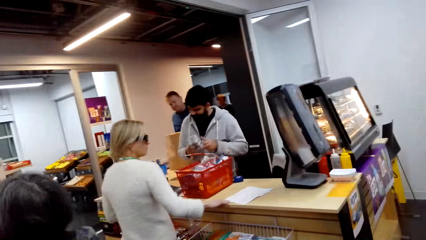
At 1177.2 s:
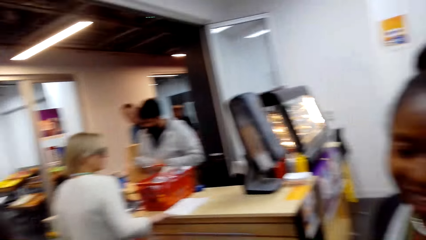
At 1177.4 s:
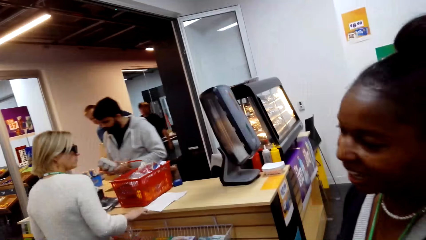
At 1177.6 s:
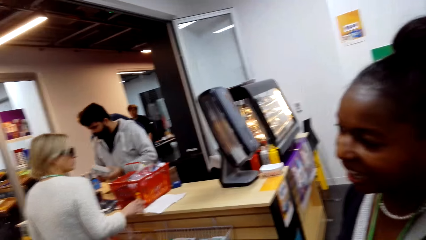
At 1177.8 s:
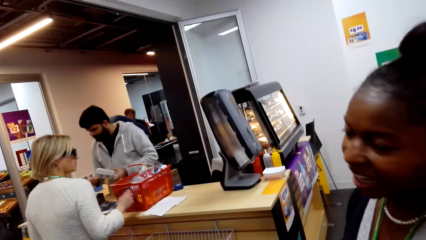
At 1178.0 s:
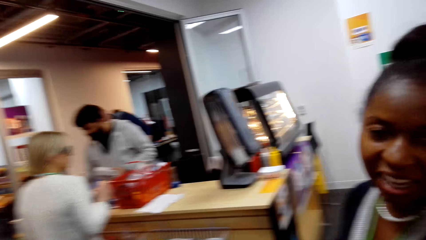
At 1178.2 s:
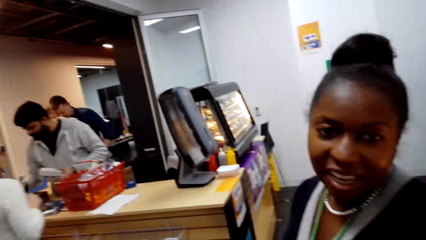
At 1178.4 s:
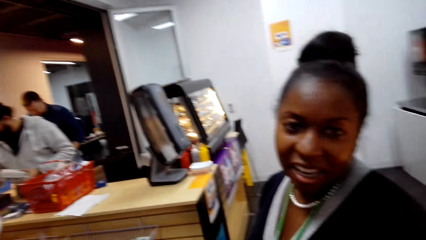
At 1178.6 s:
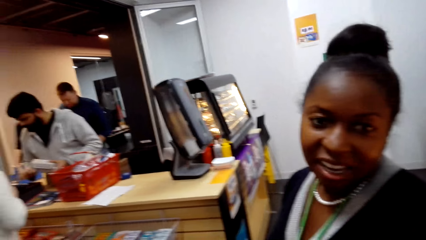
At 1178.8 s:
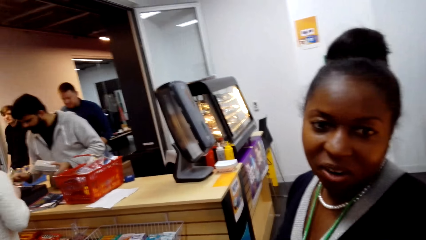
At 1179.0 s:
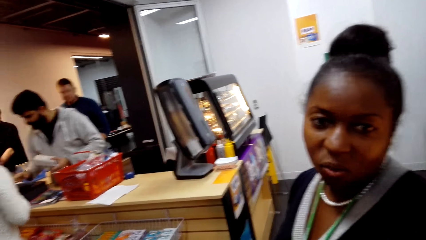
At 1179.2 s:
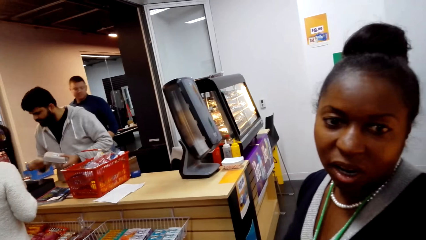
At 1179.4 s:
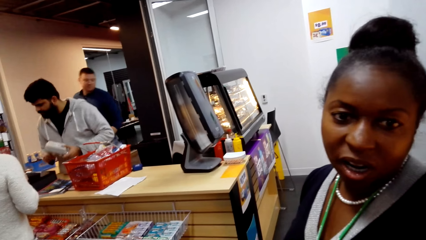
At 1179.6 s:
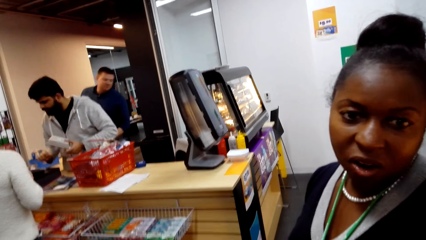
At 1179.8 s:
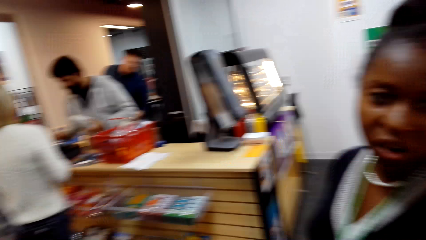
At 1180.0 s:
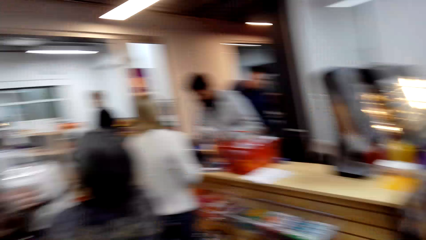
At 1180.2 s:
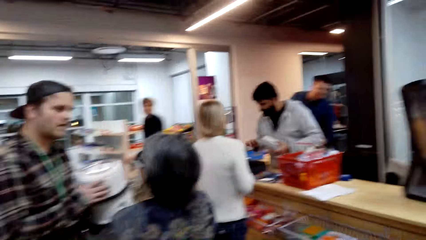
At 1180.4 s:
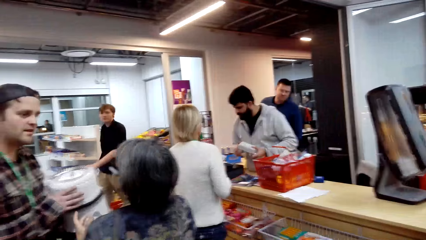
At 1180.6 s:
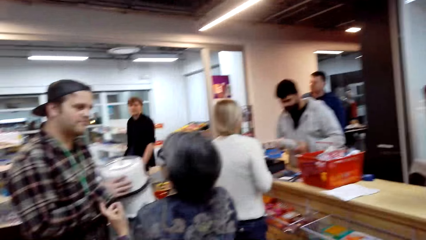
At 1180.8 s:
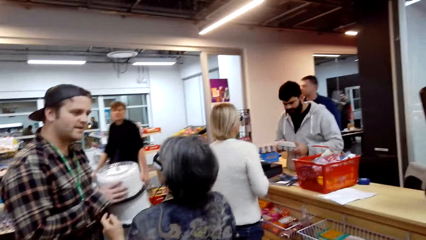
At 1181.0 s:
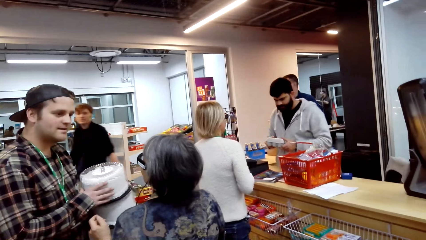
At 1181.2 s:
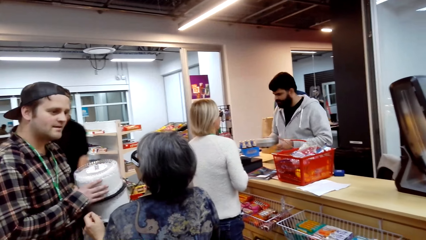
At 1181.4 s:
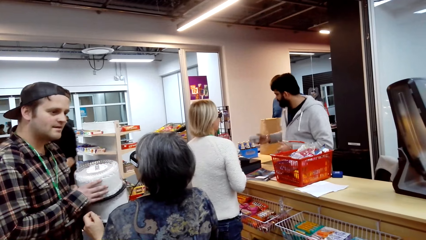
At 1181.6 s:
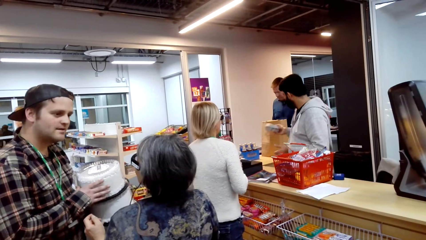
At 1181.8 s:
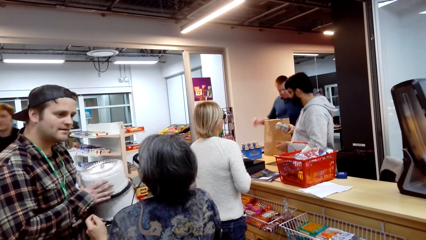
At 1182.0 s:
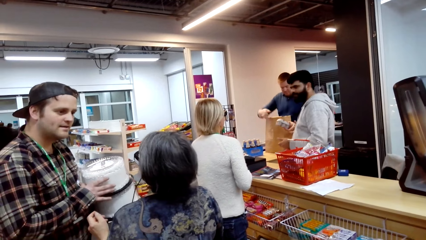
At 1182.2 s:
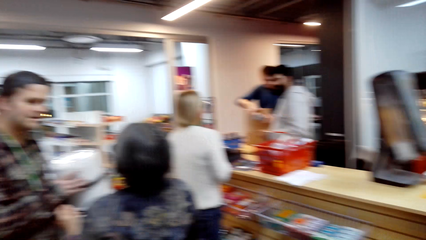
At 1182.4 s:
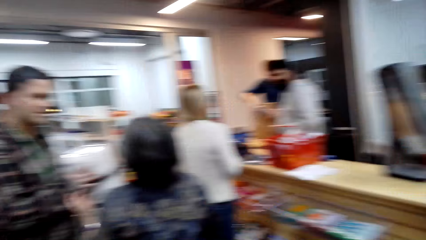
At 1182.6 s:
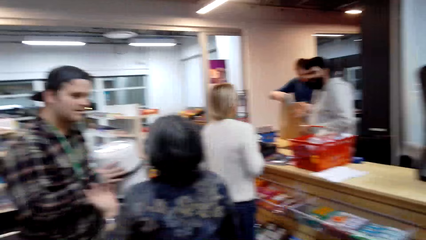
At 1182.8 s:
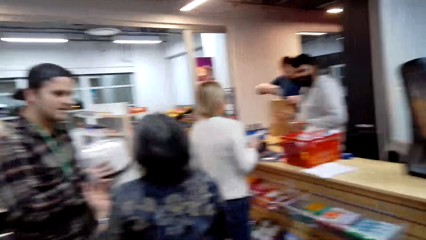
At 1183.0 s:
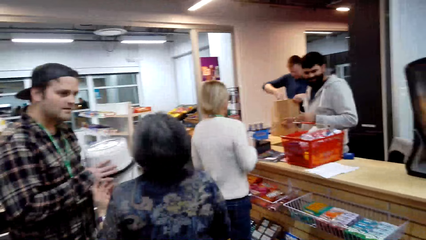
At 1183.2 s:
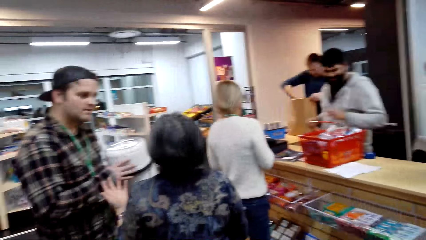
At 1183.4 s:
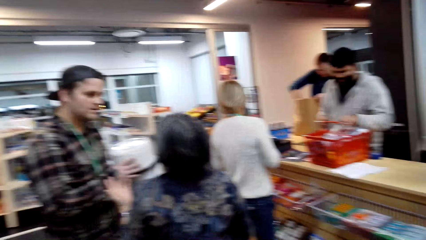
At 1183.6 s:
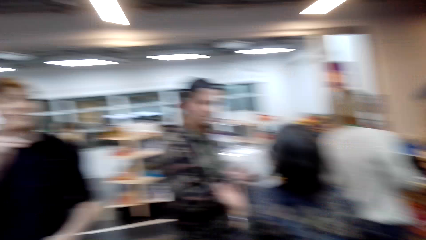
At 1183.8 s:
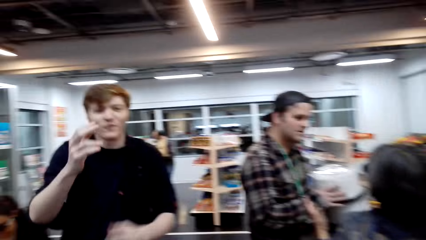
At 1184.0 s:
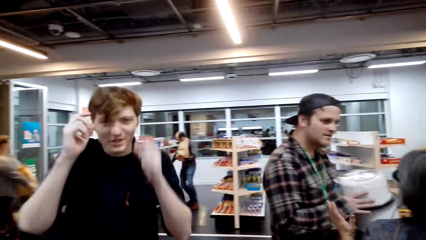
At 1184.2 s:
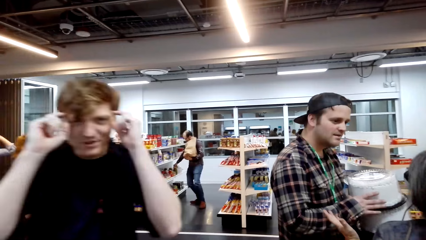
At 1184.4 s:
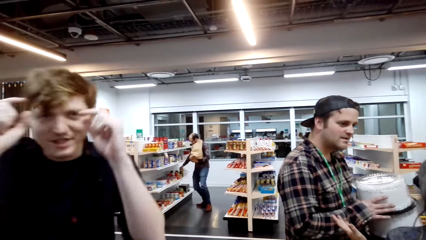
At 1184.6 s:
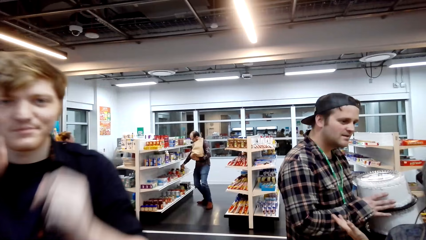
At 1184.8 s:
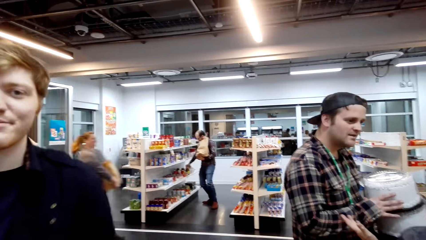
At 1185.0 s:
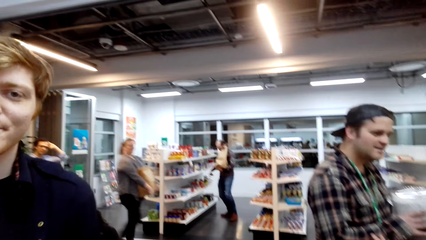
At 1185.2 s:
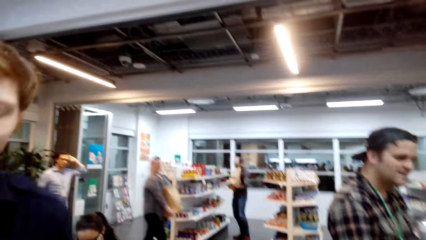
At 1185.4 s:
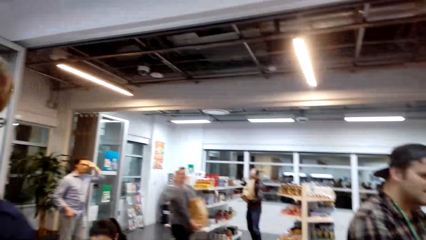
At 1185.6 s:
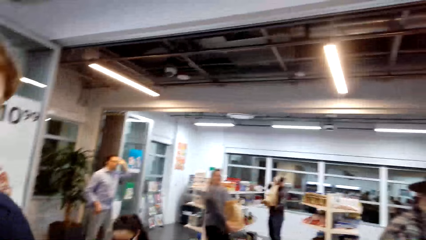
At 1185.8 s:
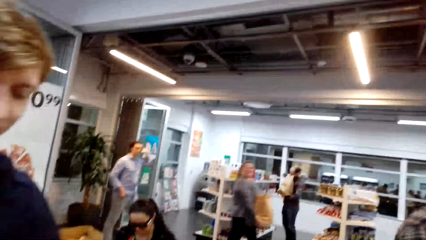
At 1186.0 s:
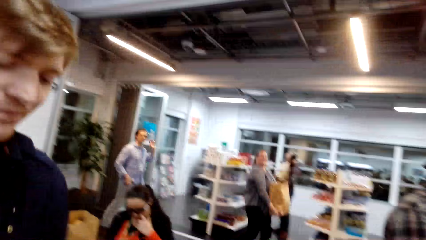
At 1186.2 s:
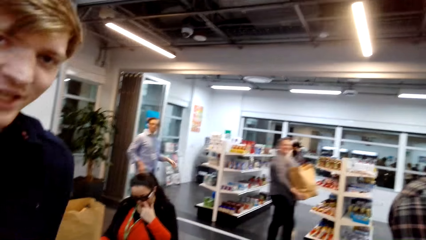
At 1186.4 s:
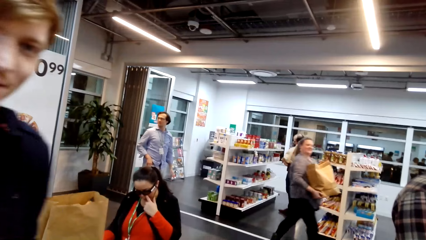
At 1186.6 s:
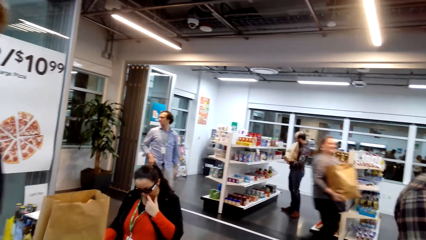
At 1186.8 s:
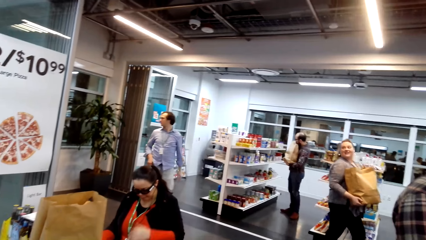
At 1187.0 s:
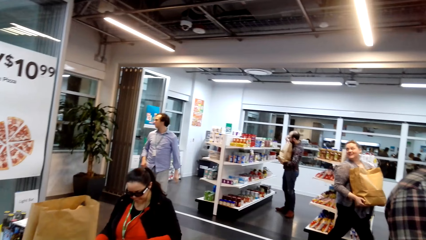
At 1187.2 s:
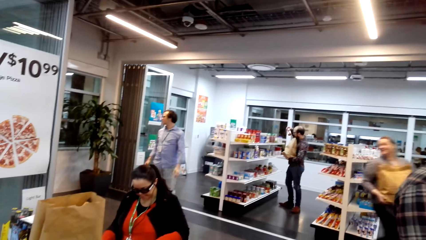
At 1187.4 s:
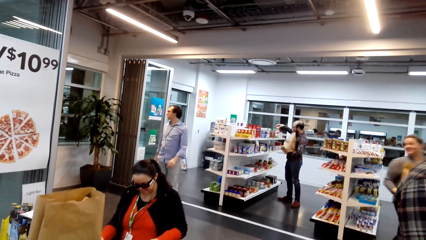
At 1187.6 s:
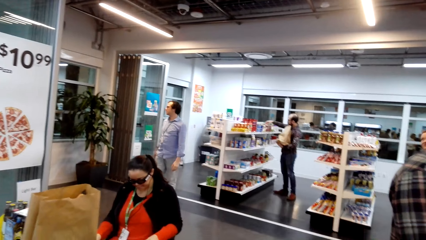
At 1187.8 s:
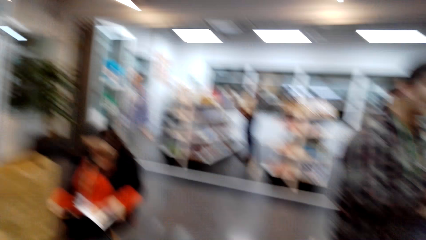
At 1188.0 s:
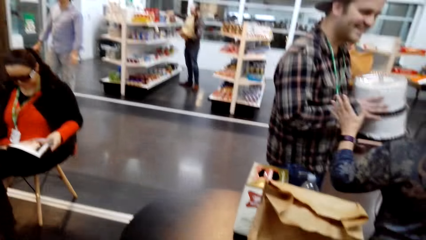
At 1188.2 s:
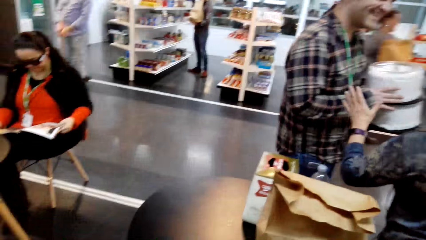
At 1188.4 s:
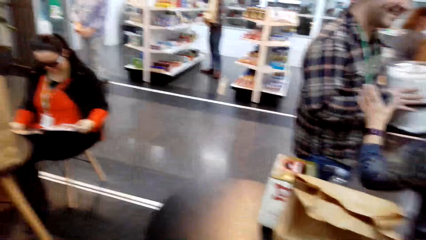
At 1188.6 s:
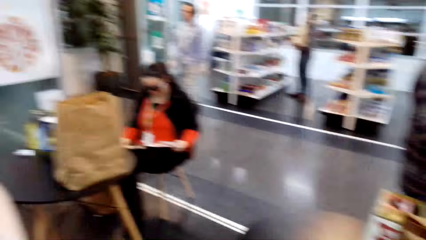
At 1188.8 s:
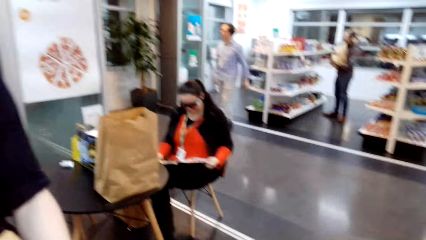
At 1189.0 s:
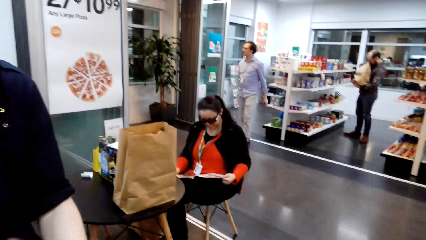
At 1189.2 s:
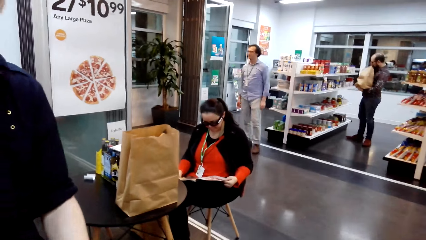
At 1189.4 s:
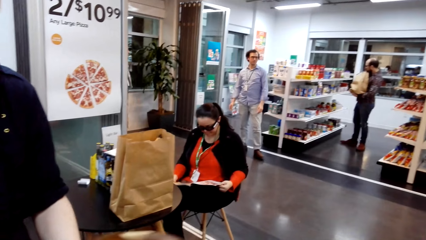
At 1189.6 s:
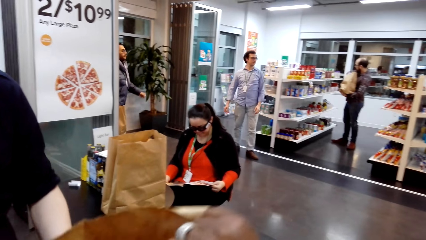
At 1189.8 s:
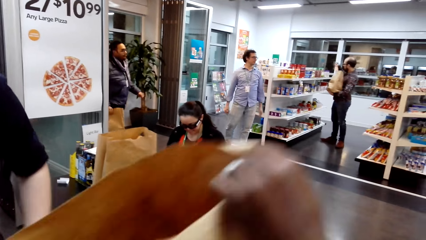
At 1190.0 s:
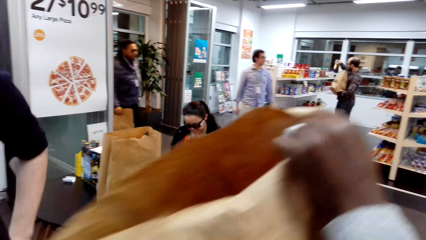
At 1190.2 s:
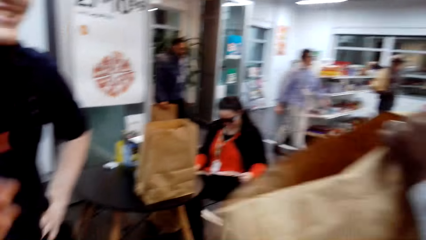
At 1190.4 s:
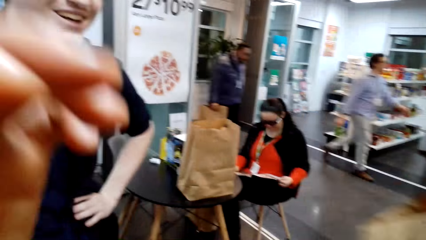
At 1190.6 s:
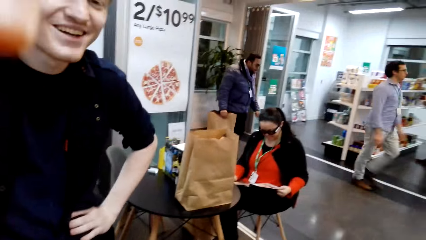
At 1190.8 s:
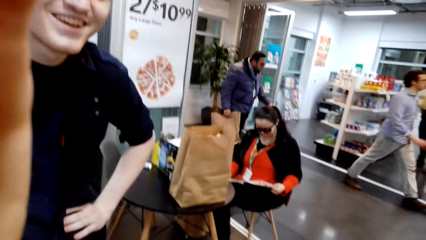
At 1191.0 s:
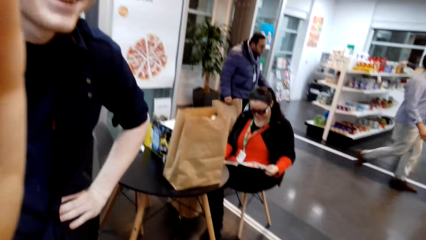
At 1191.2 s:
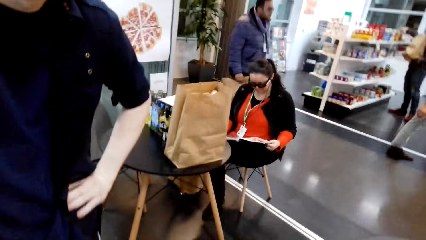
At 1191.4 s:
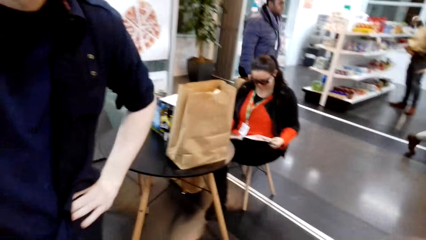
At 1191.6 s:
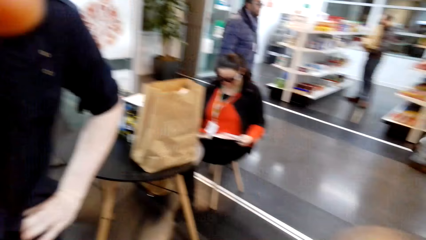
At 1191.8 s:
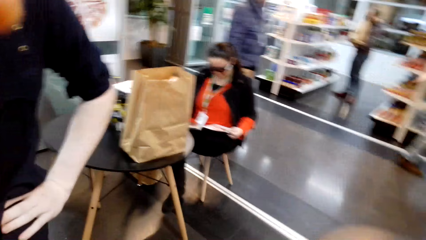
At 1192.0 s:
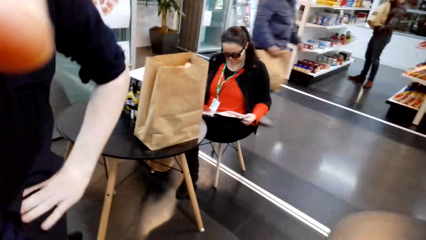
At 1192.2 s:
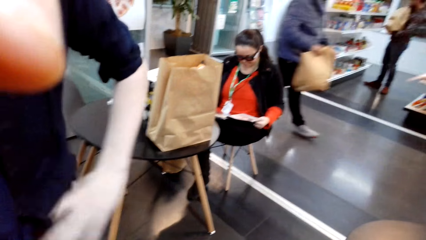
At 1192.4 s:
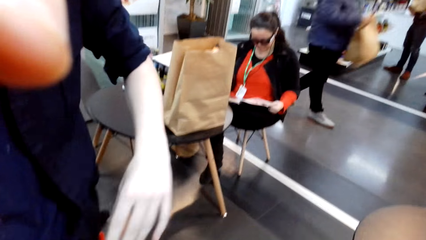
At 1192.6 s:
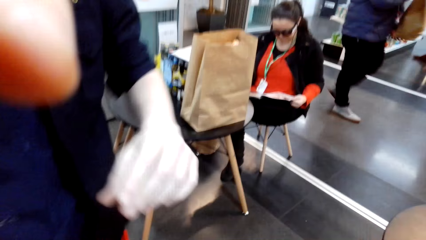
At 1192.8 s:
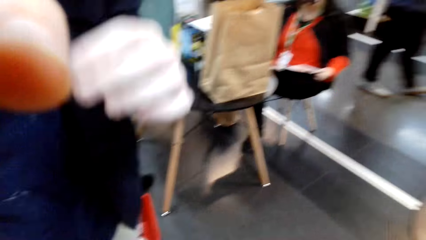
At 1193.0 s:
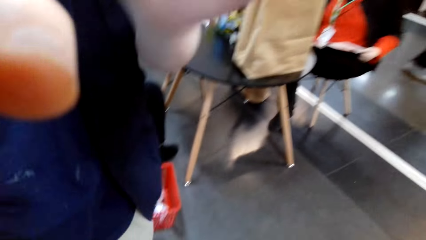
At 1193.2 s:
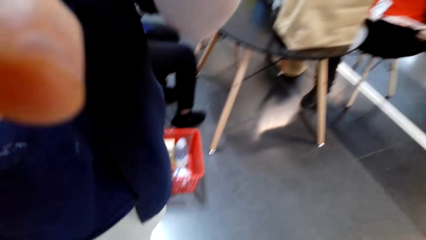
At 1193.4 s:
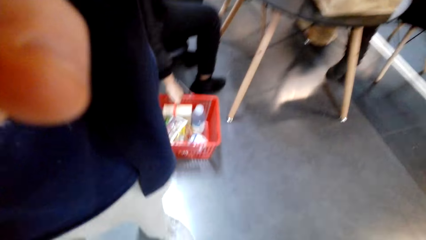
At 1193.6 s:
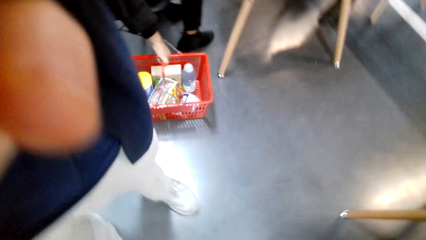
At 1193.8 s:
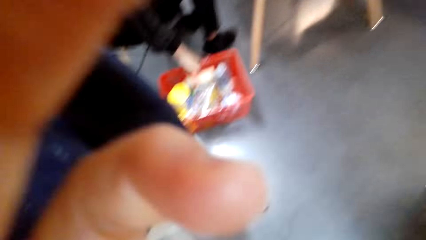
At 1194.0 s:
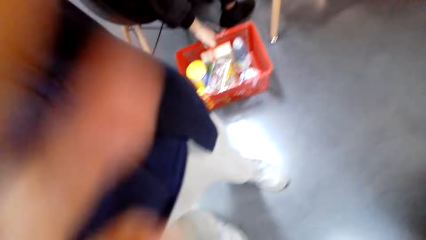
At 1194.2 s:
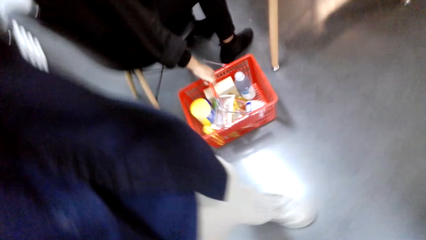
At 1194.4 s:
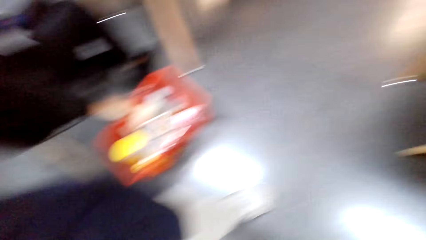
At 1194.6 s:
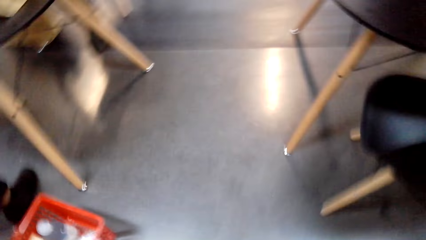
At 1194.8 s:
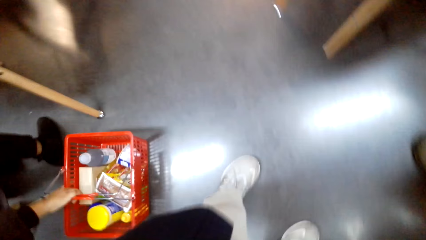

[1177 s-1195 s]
The camera wearer talks to a lady. Another lady picks up a paper. A man picks up something, and operates a point of sale system. The second lady moves her hand away from the paper. Another man looks aside. The camera wearer looks around. A third man talks to a third lady, and the lady talks to the man. The first man hands something to the man who looked aside. The man who looked aside takes the object from the first man. The first man picks up something. Another man raises his hands, lowers his hands, and walks around. The camera wearer talks to a man in the store. Another man walks around. Another lady moves around. The man who walked around looks back. The lady looks back. Another man puts something on the shelf. Another man touches the man who talked to the lady. The man who looked back swings his hands. The camera wearer looks around. They take the paper bag in the shopping basket. The man at the shelf puts something on the shelf again. The man who swings his hands walks around. Another man walks around. The camera wearer touches the camera on the head. The man who swung his hands lifts a bag.
